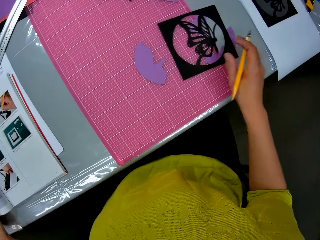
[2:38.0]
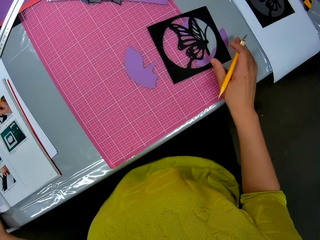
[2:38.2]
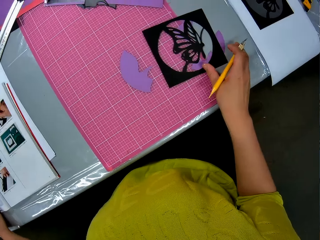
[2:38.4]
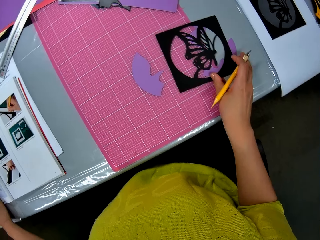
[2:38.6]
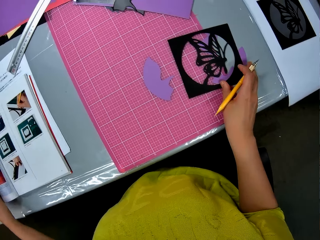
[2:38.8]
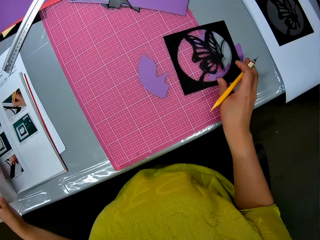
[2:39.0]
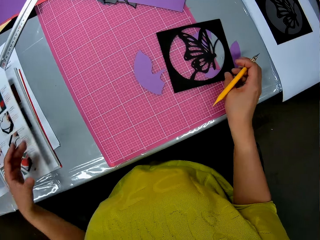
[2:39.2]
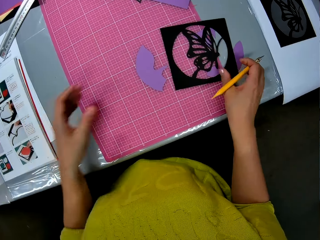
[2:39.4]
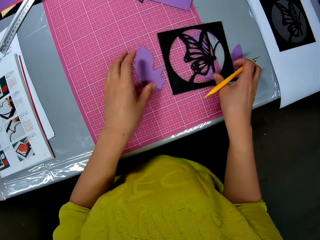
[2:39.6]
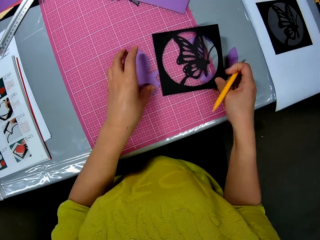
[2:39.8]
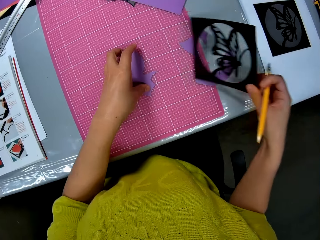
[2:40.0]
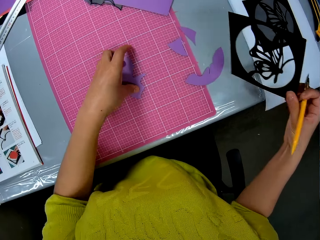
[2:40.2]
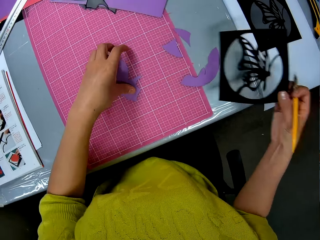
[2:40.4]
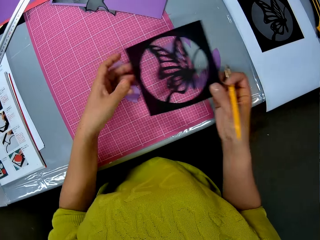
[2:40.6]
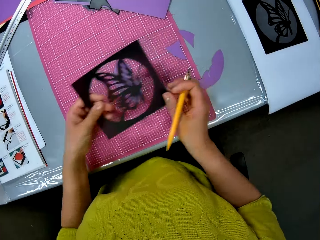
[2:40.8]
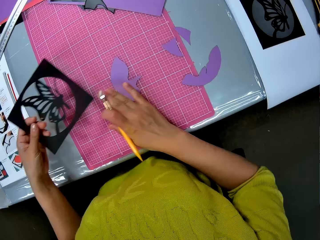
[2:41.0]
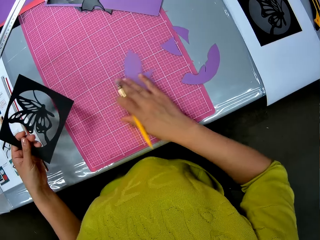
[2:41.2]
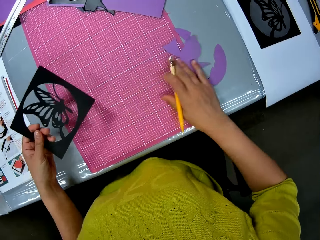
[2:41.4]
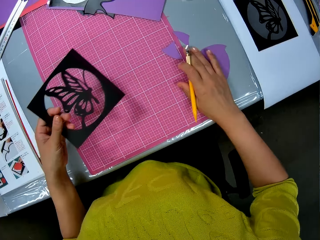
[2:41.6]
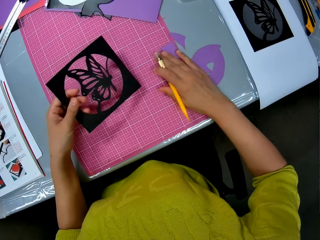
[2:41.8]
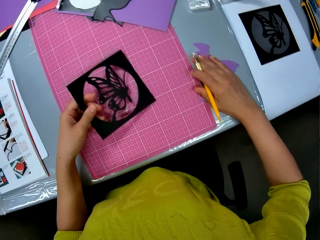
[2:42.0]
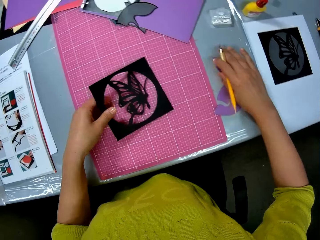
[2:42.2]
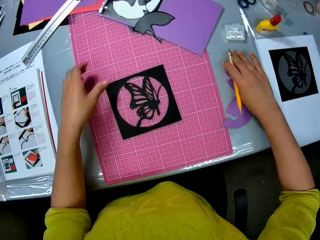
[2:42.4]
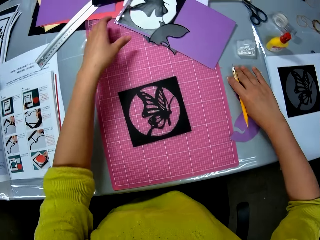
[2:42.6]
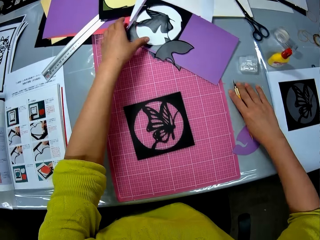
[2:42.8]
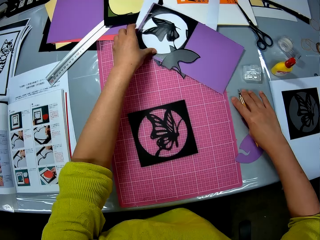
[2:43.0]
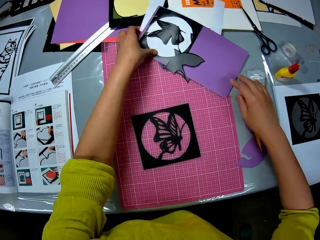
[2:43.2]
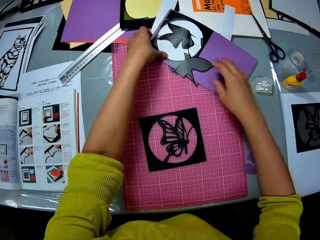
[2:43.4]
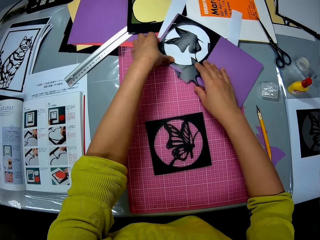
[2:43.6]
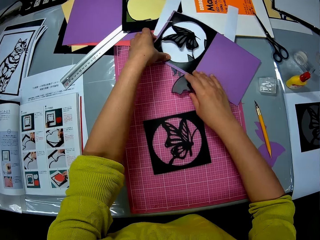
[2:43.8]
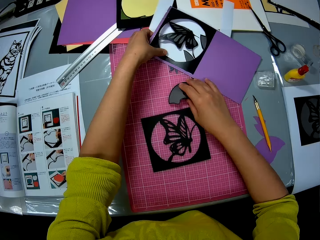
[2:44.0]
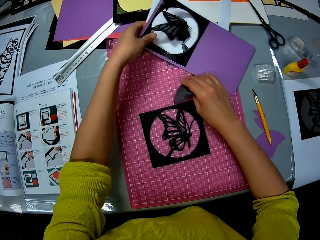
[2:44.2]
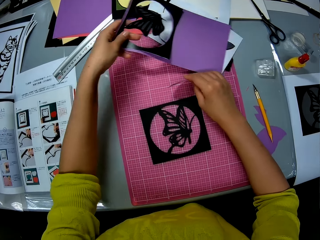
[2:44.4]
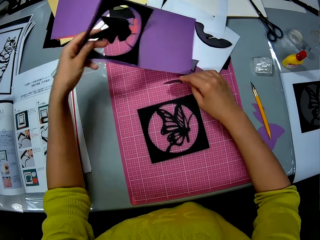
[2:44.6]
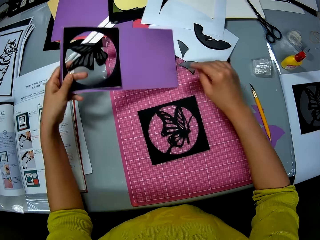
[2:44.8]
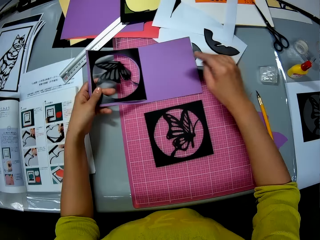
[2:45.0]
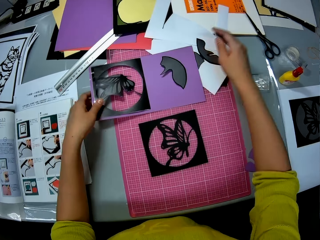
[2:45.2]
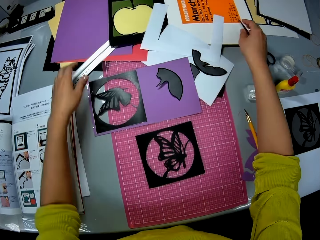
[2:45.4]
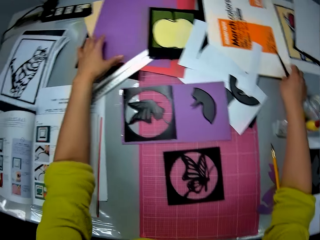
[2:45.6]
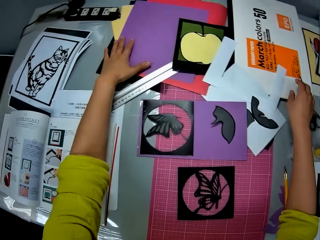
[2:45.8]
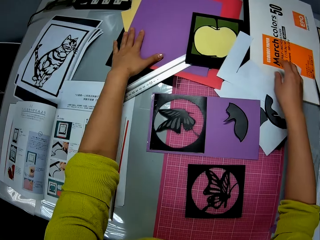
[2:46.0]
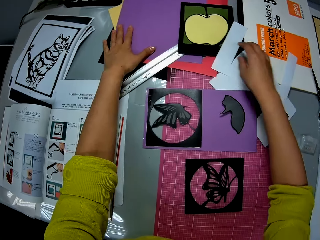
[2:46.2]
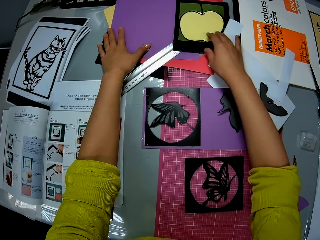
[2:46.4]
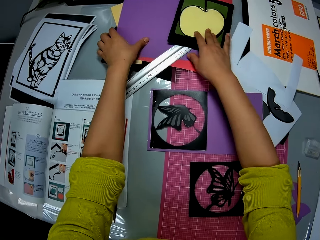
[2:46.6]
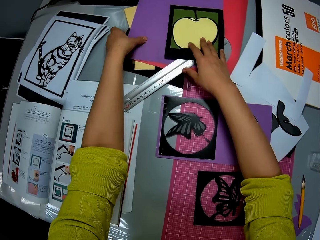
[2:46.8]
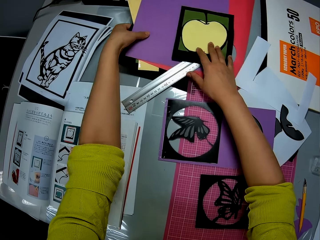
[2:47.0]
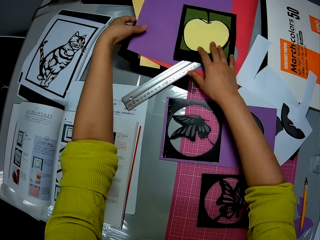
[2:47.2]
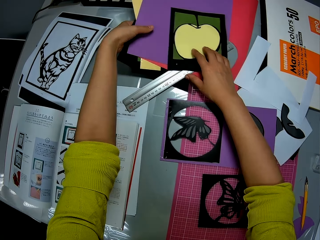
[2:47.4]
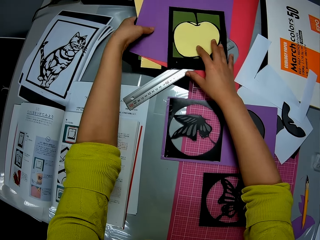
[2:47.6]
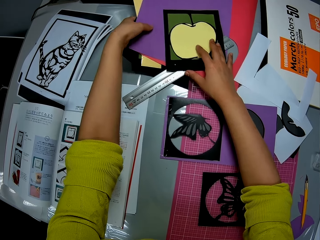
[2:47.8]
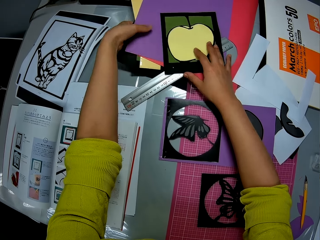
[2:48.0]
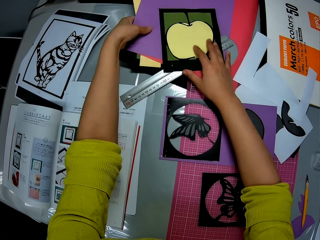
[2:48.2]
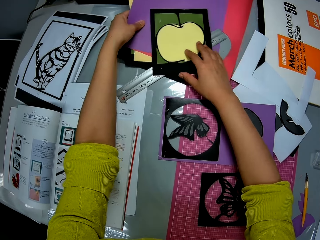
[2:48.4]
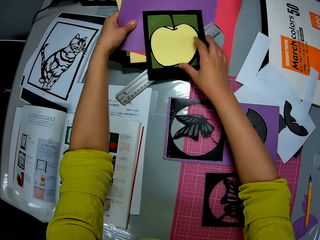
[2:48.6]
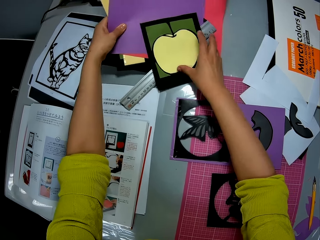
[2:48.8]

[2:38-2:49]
The camera wearer drops the butterfly shaped paper on the table. She picks up a paper craft. She touches the piece of craft paper on the table with her left hand. She moves the piece of craft paper on the table sideways to her right. She places the paper craft on a cutting mat. She places a hobby knife on the table. She picks up the craft paper from the table. She moves the piece of craft paper from the craft paper with her right hand. She drops the piece of craft paper on the craft paper. She lifts up some cardstocks from the table.

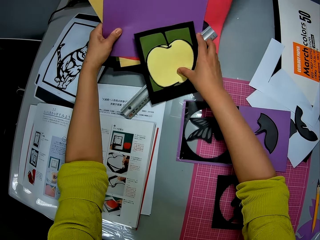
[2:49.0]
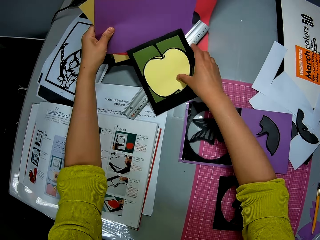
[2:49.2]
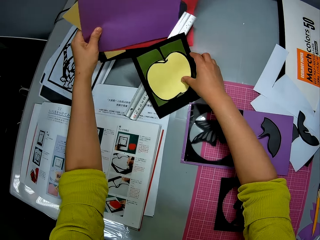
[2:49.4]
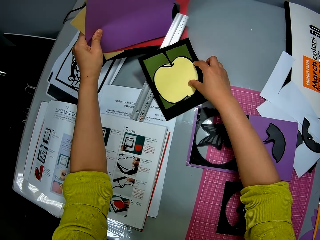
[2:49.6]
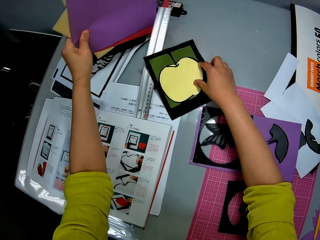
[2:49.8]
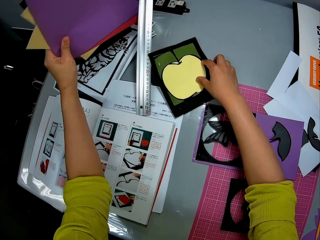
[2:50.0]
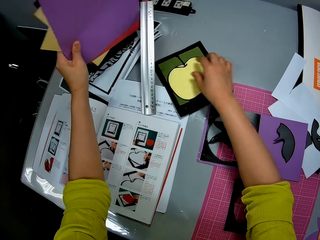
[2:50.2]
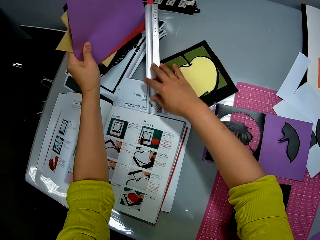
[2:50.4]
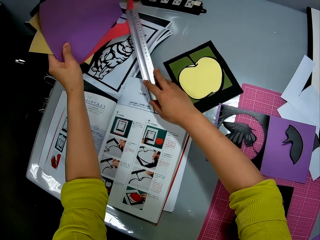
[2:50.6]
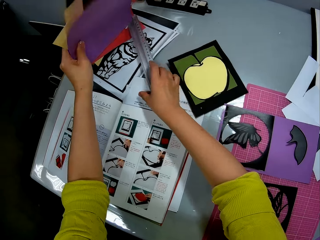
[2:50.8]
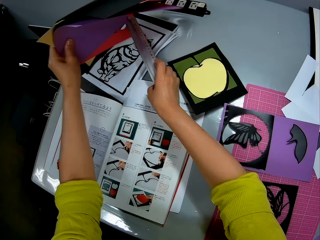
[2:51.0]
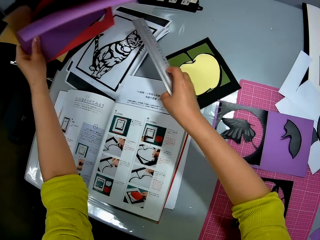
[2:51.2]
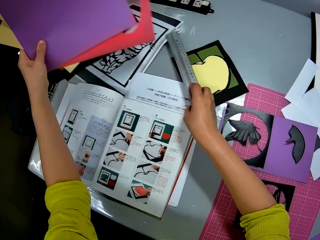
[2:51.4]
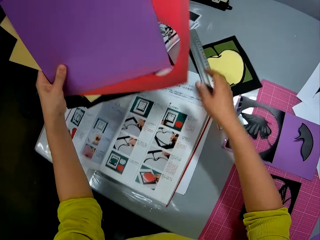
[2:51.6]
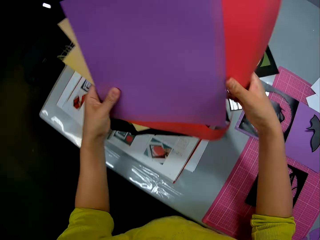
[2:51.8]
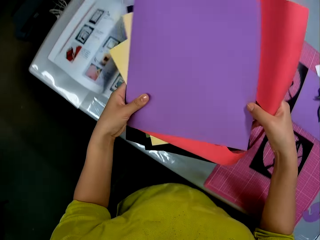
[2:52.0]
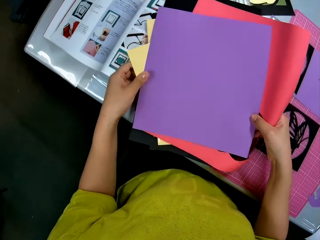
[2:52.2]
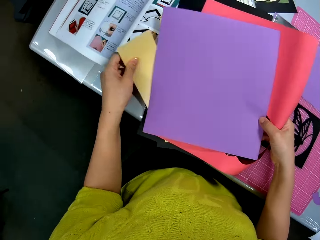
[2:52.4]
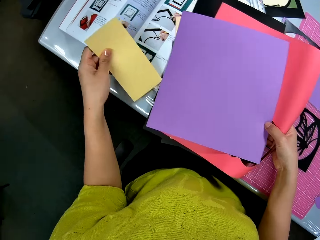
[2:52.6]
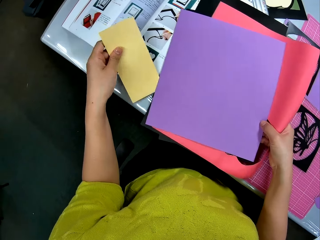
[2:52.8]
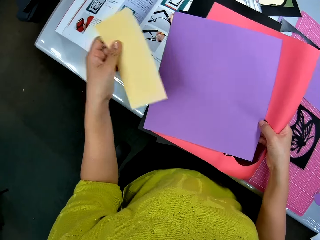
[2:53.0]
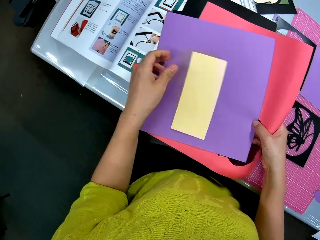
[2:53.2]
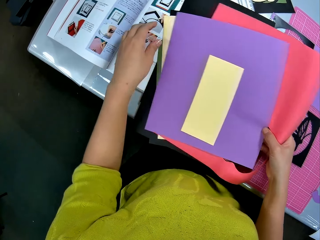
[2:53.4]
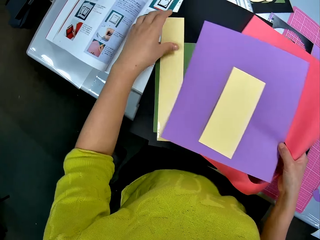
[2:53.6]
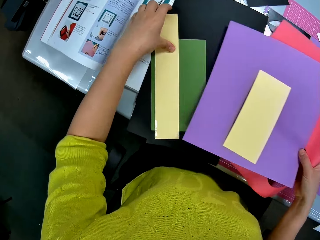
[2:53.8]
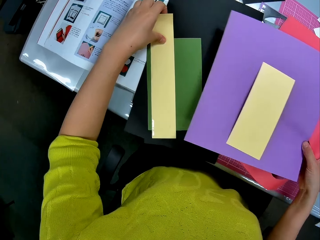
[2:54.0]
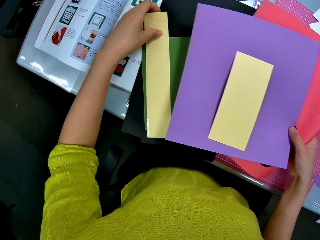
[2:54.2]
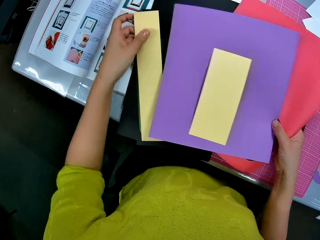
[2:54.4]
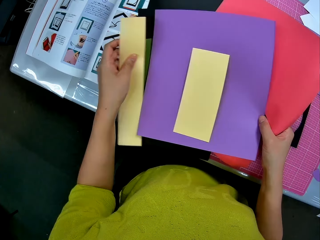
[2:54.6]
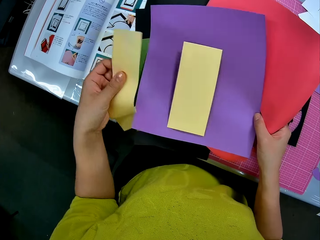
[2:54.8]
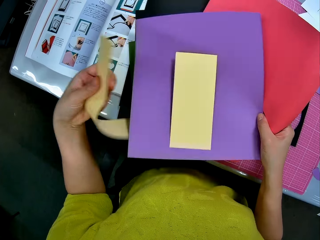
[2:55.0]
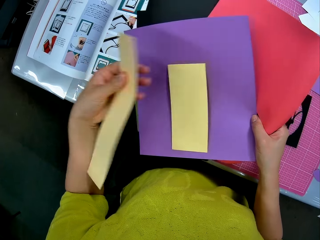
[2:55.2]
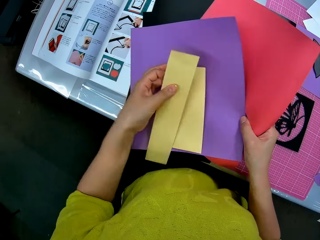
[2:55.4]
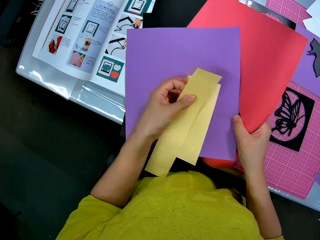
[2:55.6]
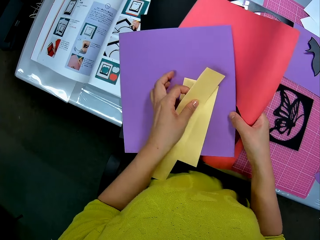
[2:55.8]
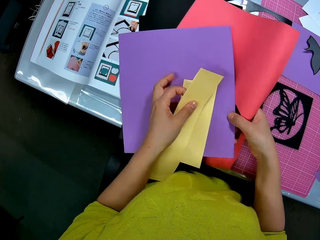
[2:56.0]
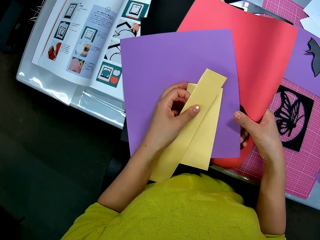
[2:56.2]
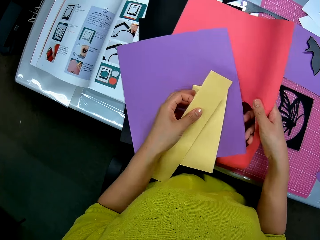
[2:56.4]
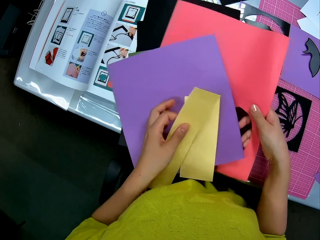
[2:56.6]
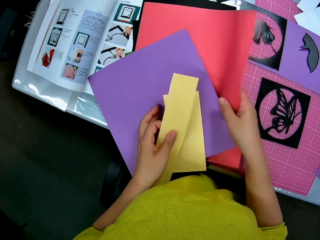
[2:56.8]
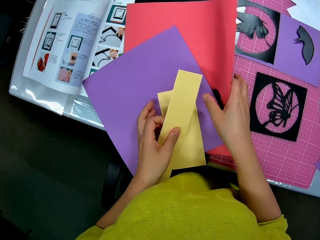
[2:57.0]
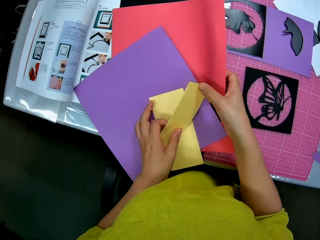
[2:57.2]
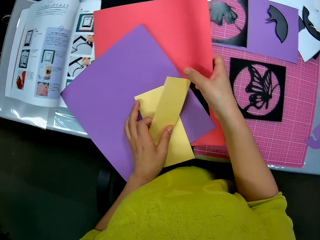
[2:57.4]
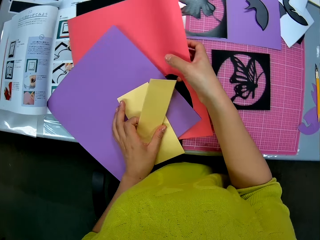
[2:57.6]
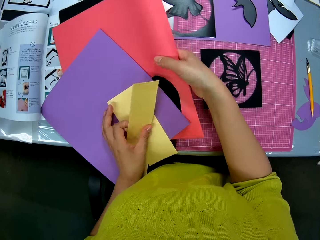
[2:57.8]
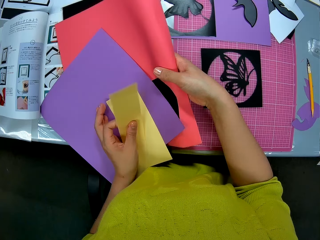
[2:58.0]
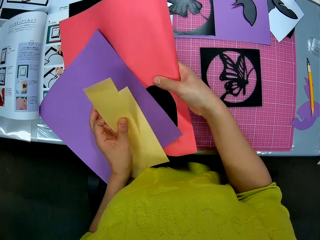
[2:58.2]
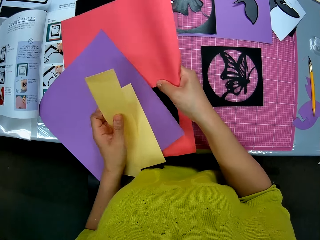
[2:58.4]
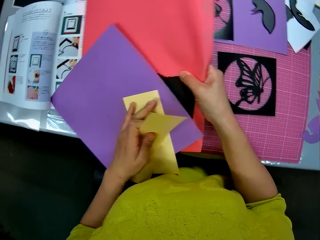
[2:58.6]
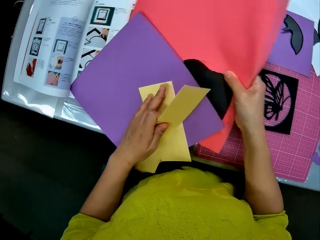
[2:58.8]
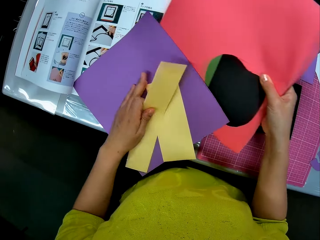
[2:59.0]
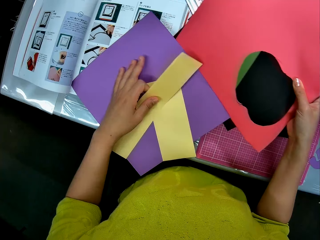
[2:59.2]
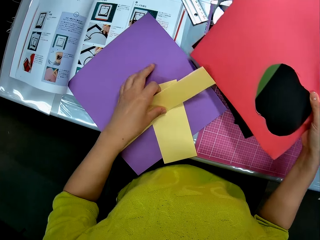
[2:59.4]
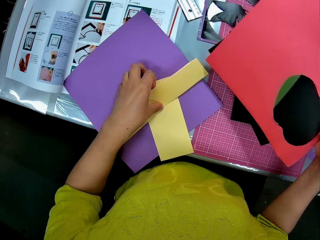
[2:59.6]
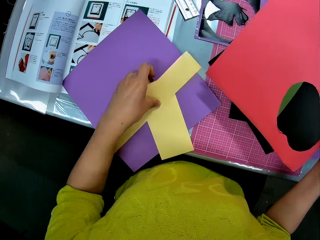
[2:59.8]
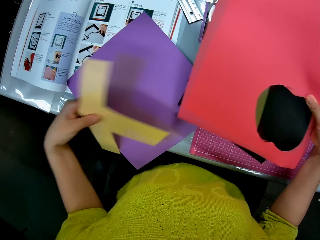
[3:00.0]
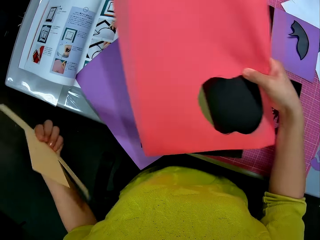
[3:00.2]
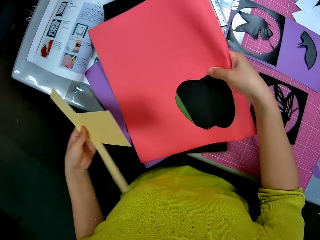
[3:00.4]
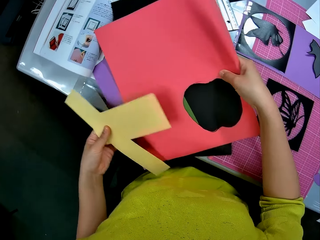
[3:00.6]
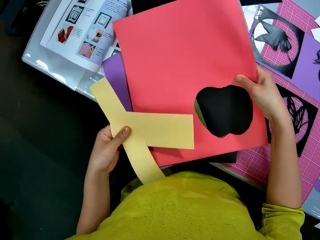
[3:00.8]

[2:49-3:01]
The camera wearer picks up a ruler. She moves the ruler on the table with her right hand. She places the ruler on the table. She drops the cardstocks on the table. She removes a piece of light yellow cardstock from the cardstocks. She drops the piece of cardstock on the cardstocks. She picks up a piece of cardstock from the cardstocks. She drops the piece of cardstock on the cardstocks. She arranges the cardstocks. She moves some cardstocks with her right hand.
